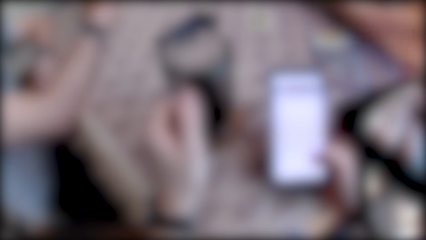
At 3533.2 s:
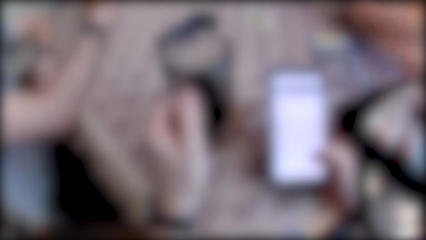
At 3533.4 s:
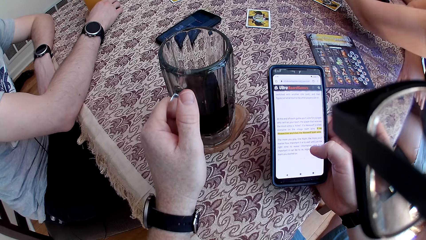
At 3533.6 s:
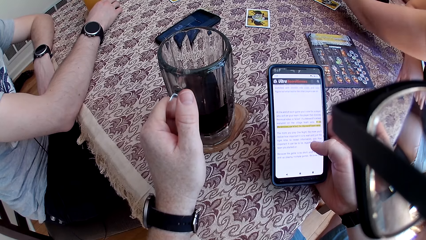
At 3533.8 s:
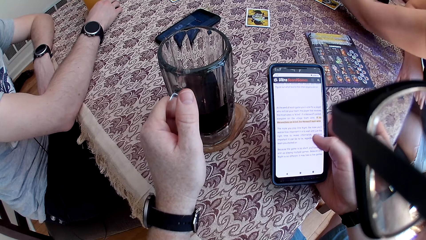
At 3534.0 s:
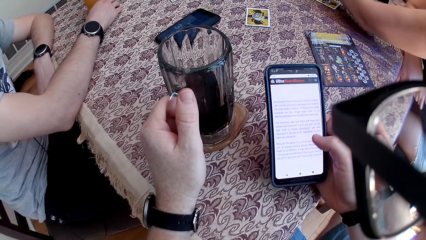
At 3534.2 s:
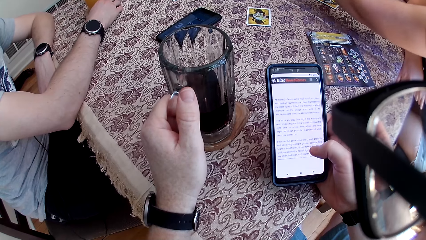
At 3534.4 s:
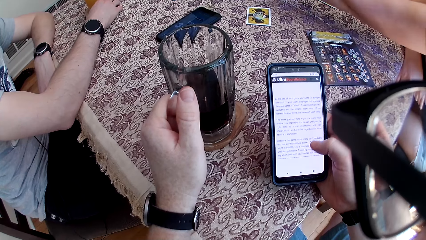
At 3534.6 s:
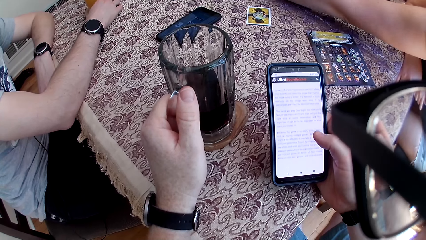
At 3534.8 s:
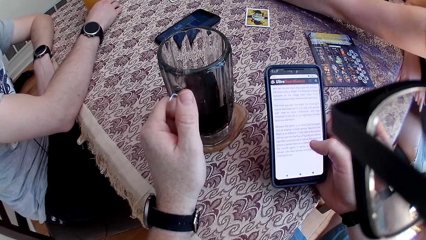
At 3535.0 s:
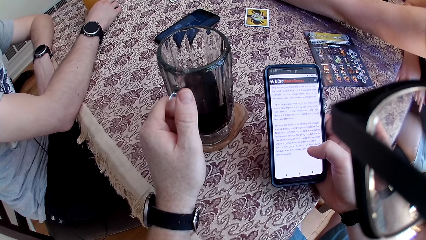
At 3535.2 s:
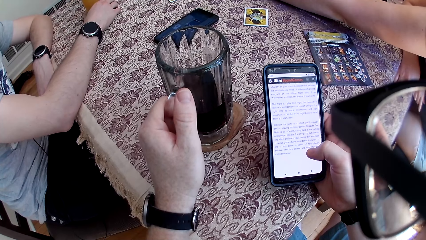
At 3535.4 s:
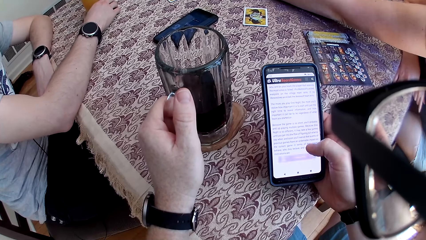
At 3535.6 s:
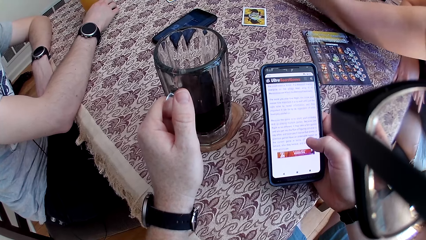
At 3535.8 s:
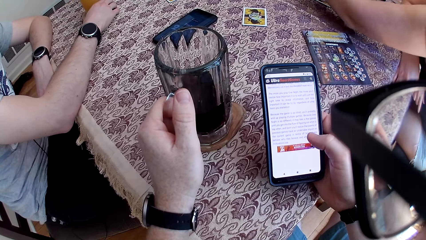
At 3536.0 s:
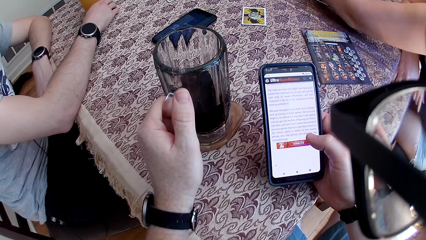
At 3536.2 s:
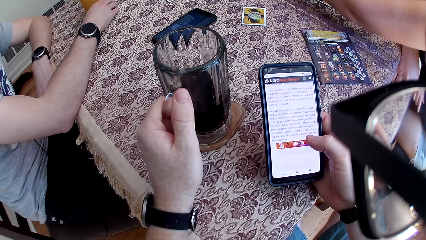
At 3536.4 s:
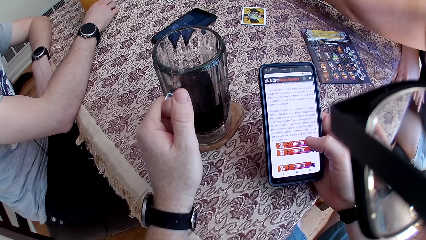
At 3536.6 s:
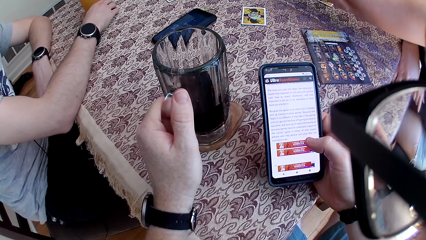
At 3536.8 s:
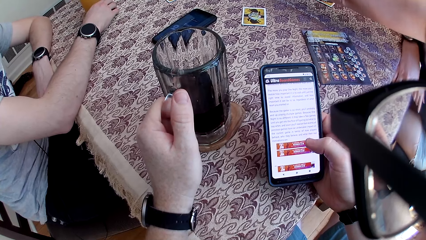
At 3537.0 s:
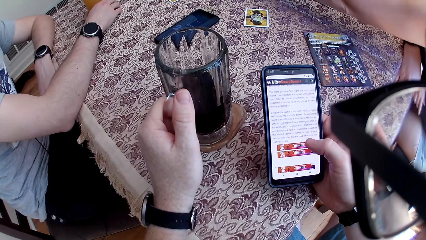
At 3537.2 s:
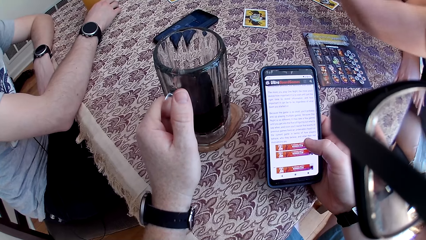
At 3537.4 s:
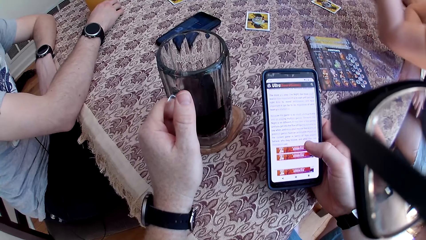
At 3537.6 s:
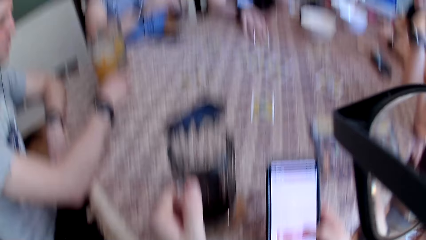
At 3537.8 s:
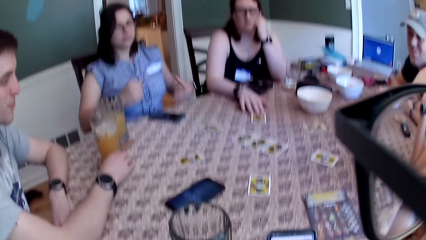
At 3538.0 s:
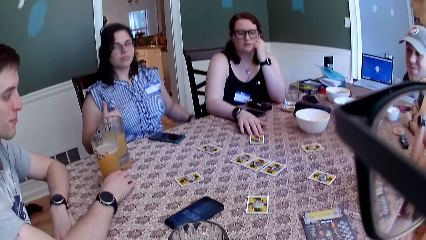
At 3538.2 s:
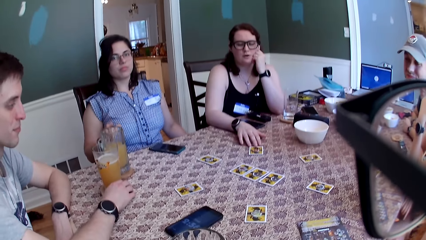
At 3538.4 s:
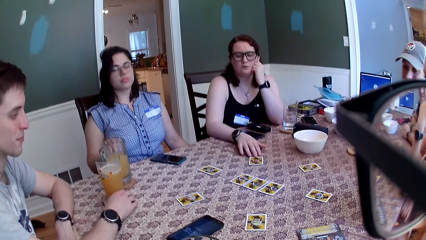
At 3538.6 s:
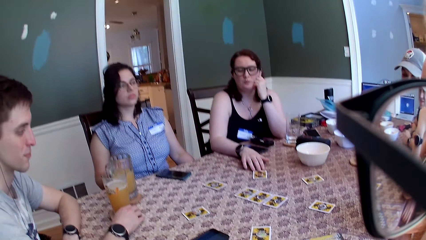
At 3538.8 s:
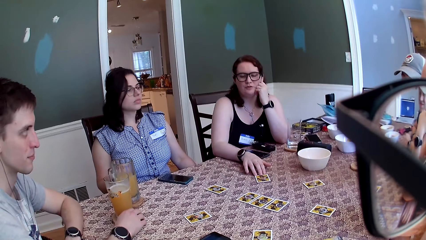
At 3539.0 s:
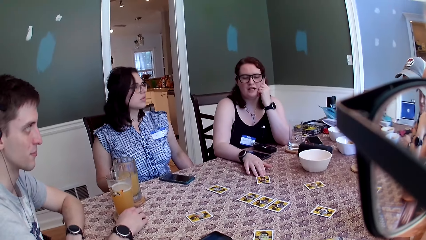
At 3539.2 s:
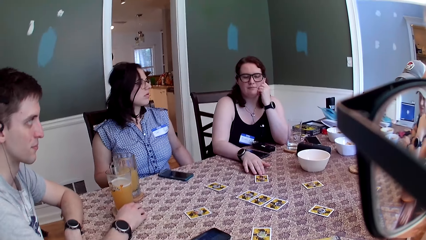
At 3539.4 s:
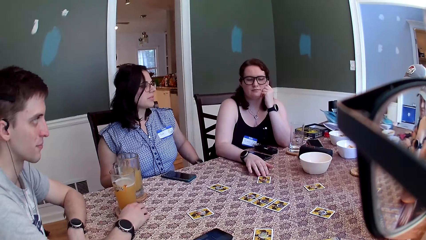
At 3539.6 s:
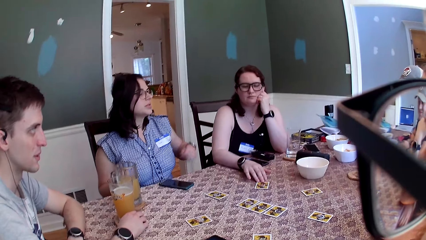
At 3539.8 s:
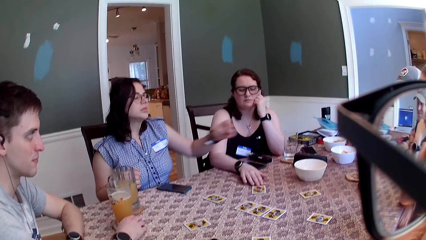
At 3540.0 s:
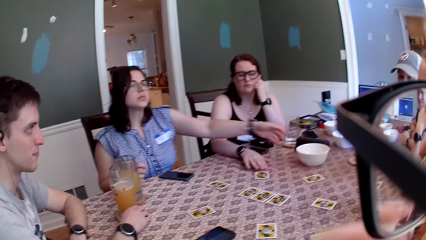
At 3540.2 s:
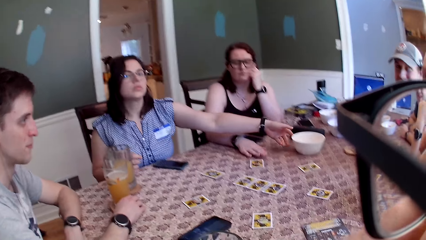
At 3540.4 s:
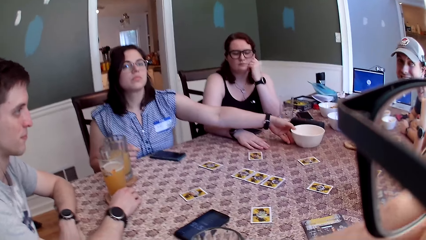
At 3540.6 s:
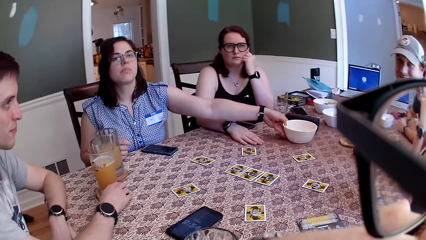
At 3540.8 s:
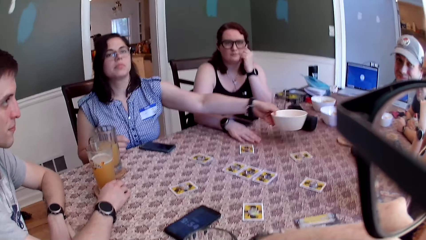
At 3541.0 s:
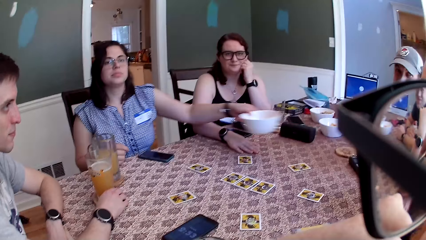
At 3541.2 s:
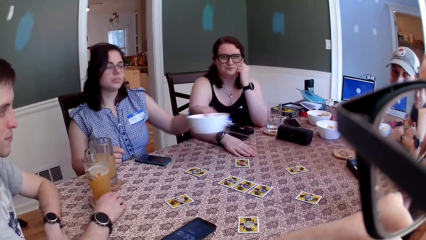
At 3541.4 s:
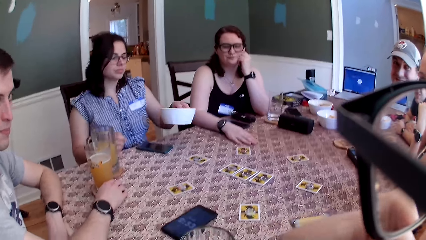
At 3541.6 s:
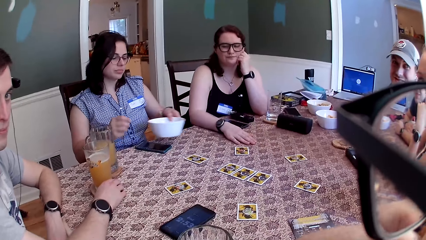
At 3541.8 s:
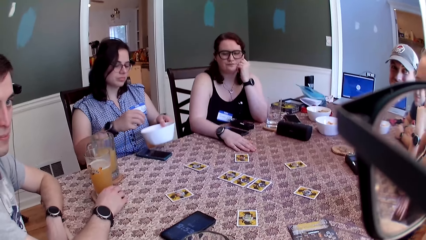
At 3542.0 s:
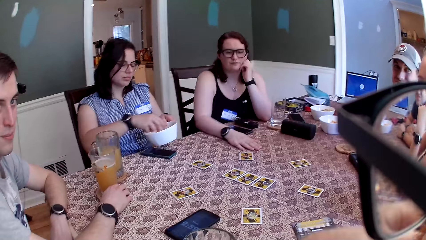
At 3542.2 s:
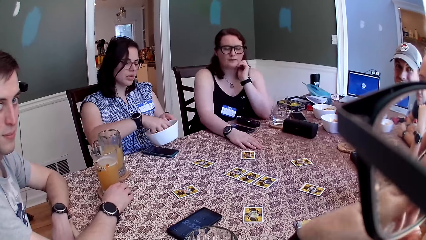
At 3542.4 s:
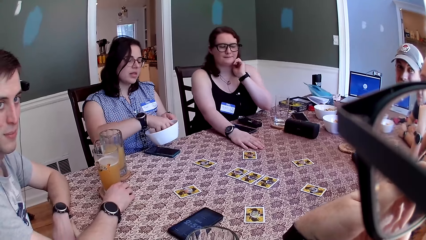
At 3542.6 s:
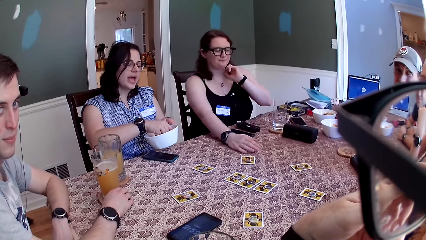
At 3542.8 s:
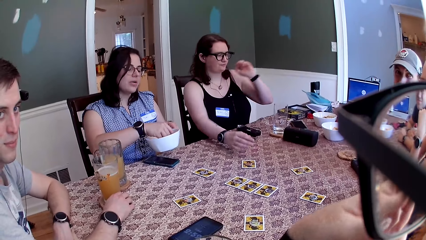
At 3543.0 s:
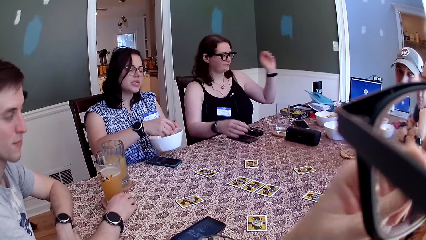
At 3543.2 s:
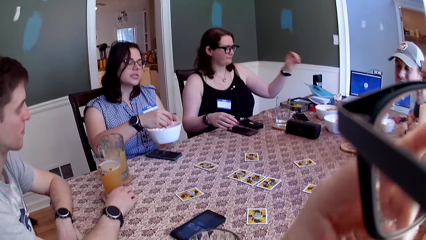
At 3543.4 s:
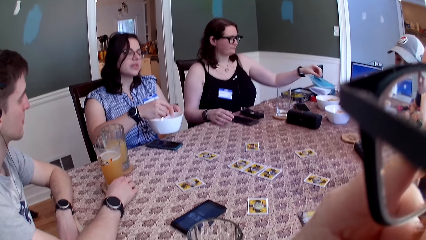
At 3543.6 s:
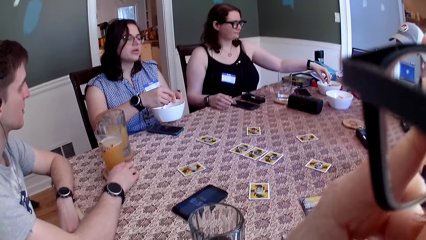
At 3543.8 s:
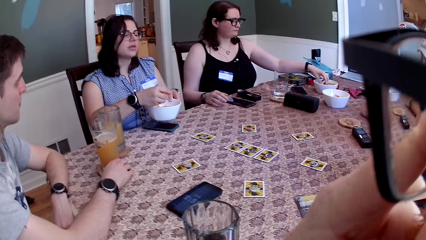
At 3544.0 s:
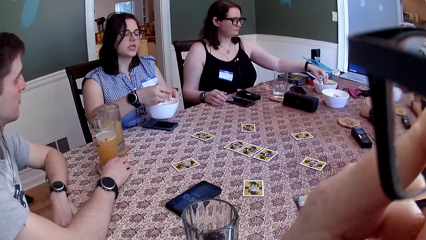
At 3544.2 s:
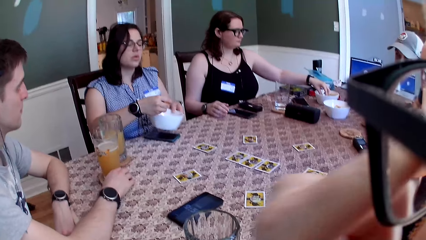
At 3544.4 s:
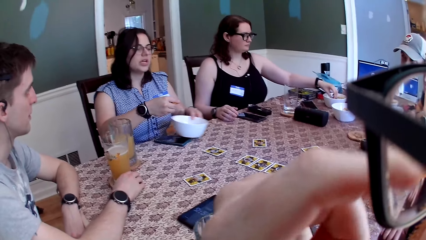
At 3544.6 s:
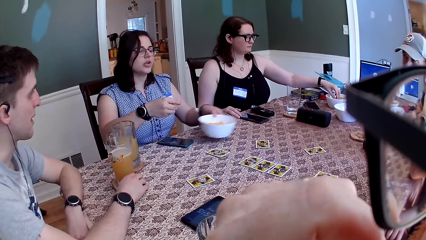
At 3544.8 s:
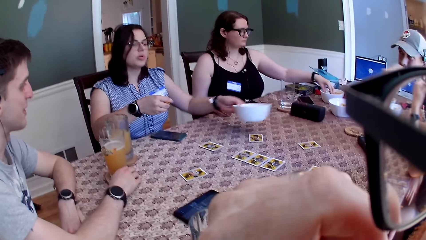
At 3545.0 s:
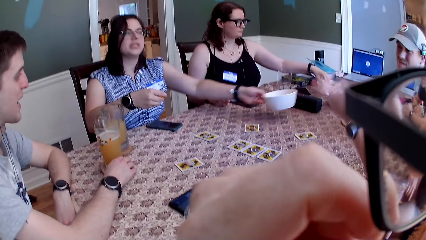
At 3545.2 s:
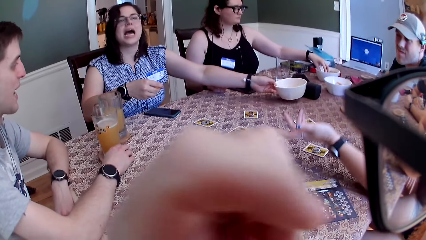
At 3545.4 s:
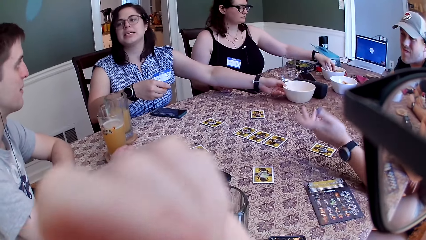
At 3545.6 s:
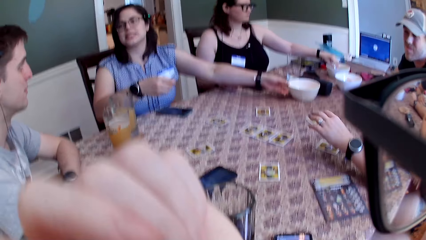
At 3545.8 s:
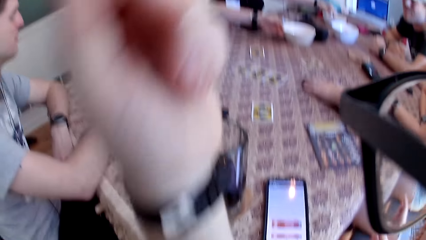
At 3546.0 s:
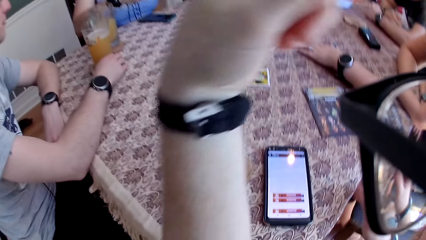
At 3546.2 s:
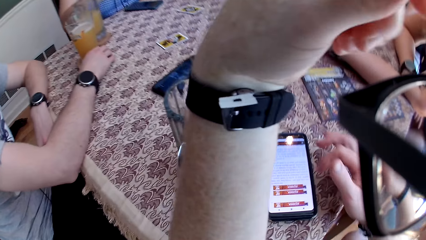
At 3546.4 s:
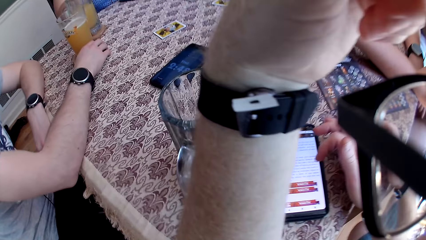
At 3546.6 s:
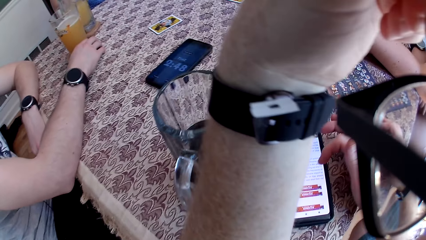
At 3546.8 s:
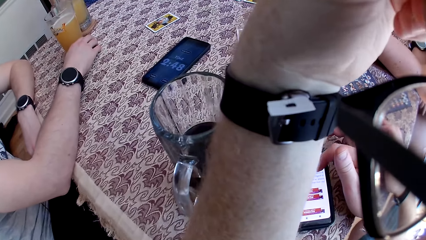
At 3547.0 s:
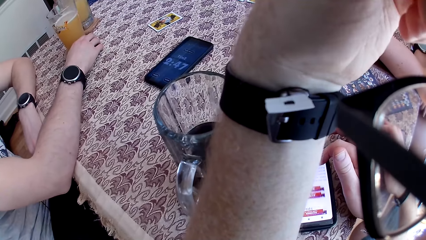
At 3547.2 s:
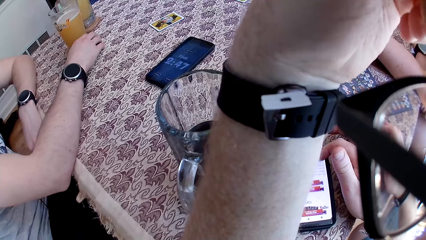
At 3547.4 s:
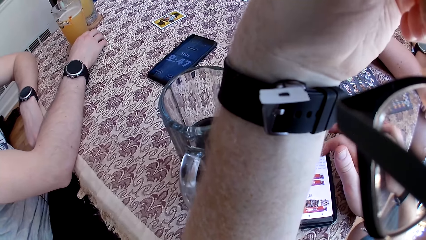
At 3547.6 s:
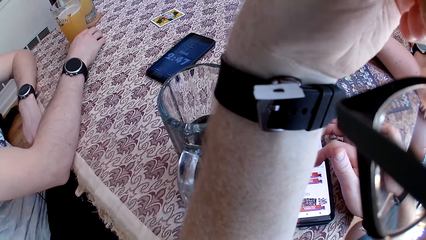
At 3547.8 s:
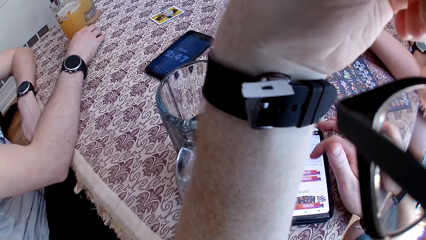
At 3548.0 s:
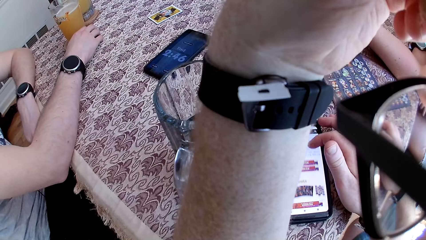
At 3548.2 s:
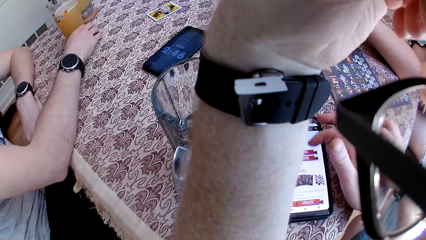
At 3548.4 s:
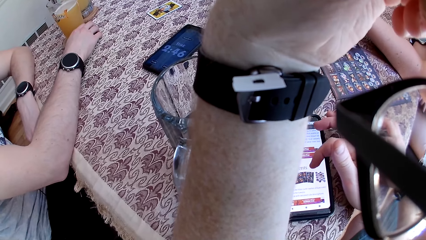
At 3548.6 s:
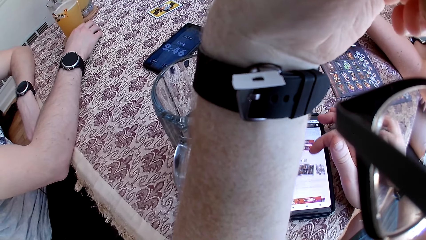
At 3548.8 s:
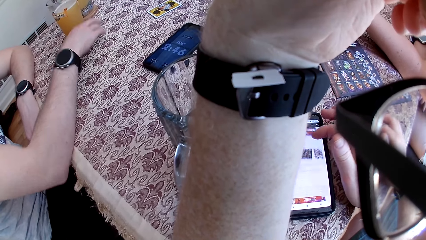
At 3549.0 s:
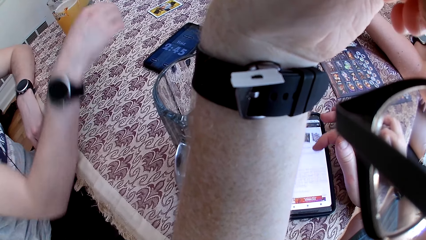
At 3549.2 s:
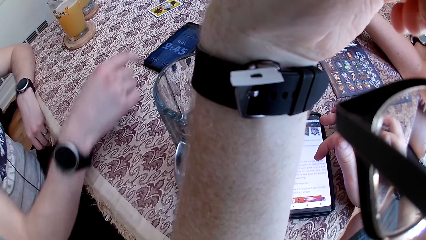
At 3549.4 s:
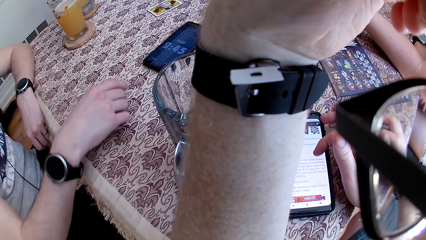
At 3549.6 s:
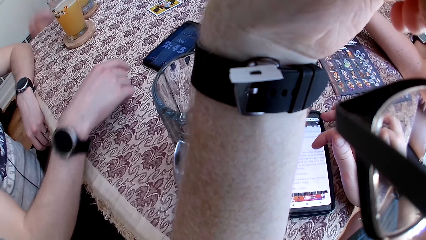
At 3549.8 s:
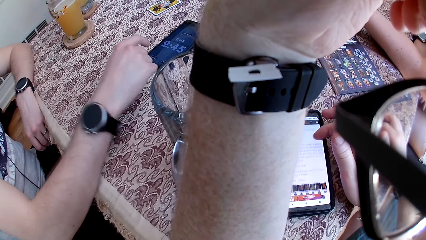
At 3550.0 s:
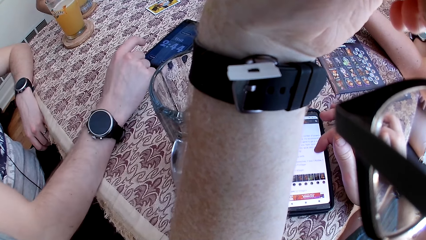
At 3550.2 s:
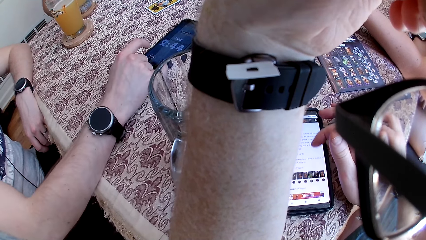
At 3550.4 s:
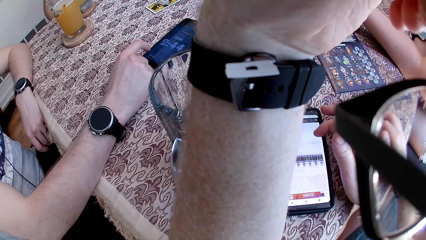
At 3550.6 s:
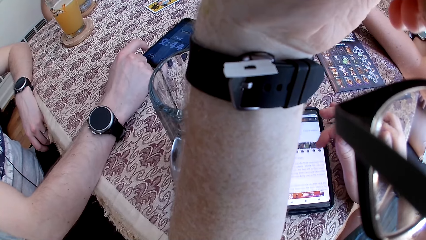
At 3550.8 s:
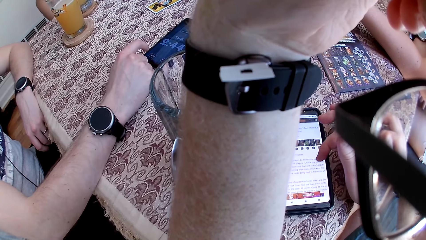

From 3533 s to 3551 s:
A woman speaks to the camera wearer. The woman speaks to a group of people and the camera wearer at the table. She moves a card on the table with her right hand. The camera wearer speaks to the group of people at the table. A man speaks to the group of people at the table. Another woman carries a bowl of cheese puff from the table with her left hand. The other woman speaks to the group of people and the camera wearer at the table. The other woman takes some cheese puff from the bowl in her left hand with her right hand. The first woman takes some cheese puff from a bowl on the table with her left hand. The other woman drops the bowl of the cheese puff in her left hand on the table. A third woman speaks to the group of people at the table. The first woman speaks to the group of people and the camera wearer at the table. She speaks to the group of people and the camera wearer at the table again. The camera wearer scrolls through the phone. The first woman speaks to the group of people at the table. The man speaks to the group of people and the camera wearer at the table.
